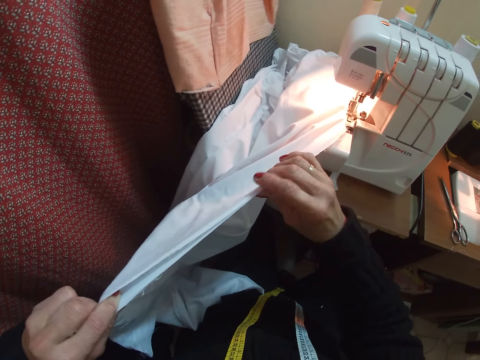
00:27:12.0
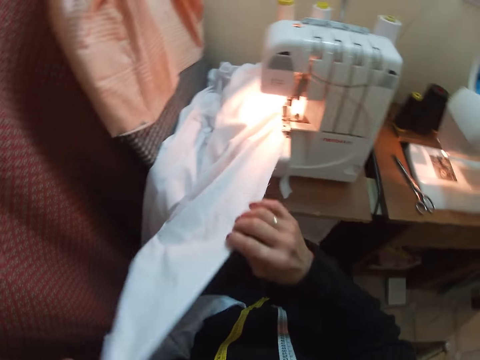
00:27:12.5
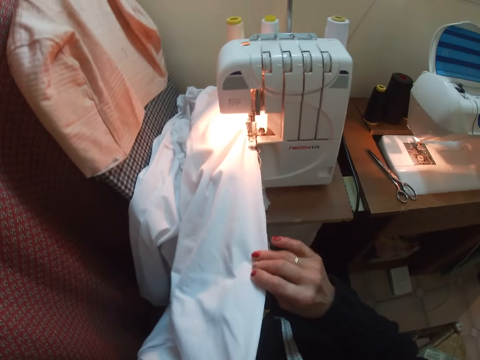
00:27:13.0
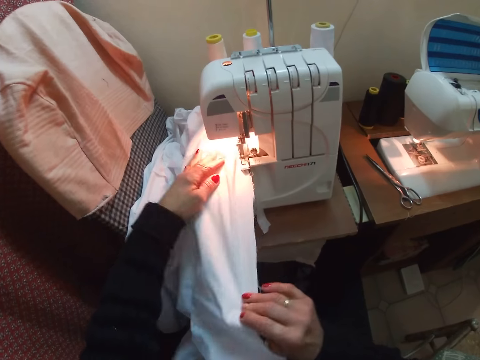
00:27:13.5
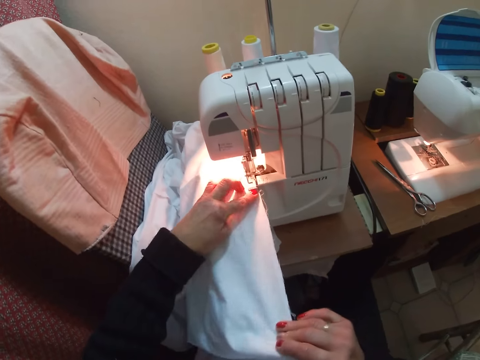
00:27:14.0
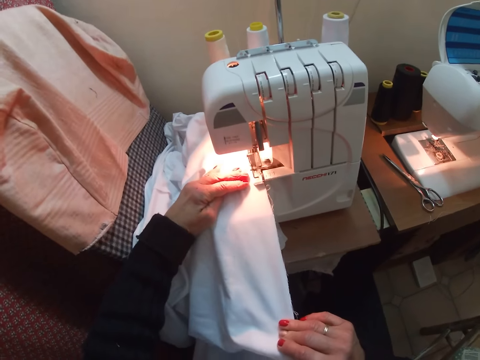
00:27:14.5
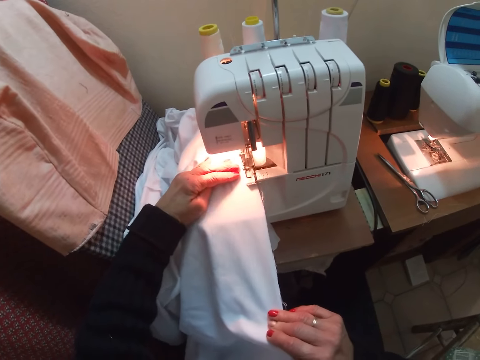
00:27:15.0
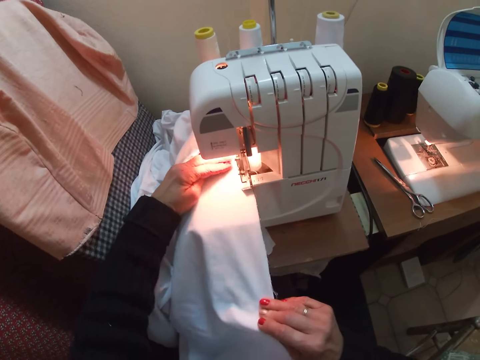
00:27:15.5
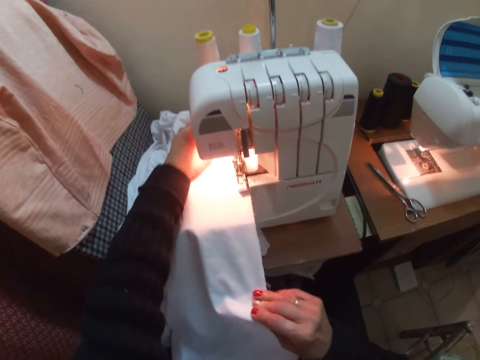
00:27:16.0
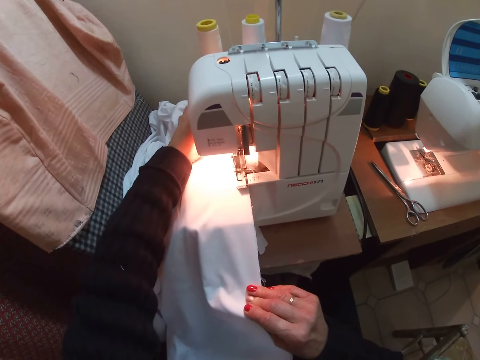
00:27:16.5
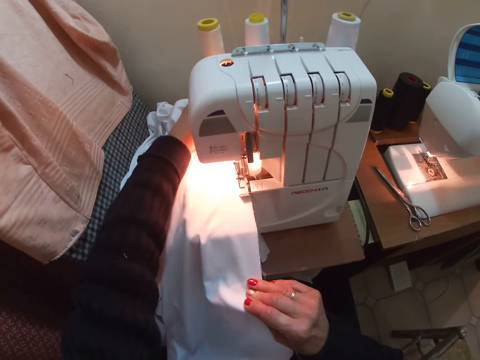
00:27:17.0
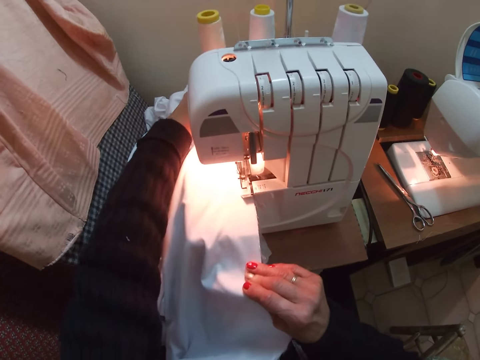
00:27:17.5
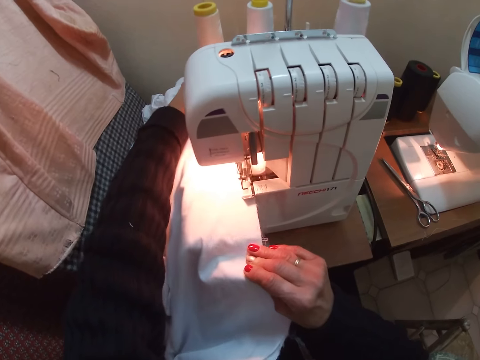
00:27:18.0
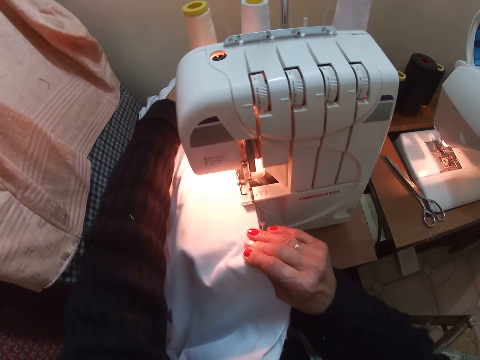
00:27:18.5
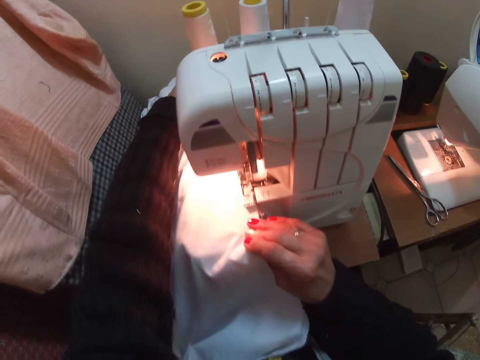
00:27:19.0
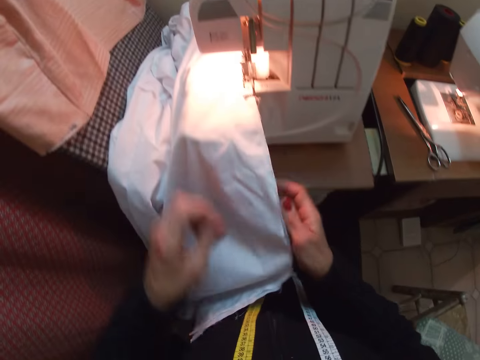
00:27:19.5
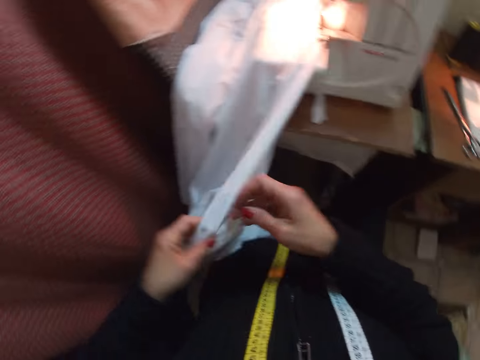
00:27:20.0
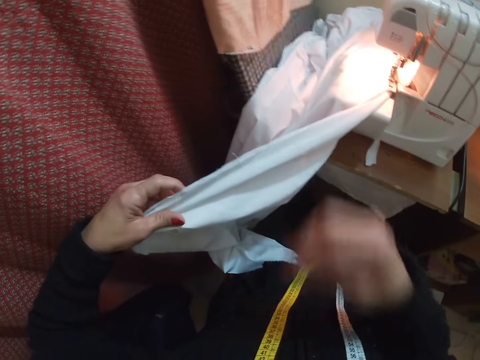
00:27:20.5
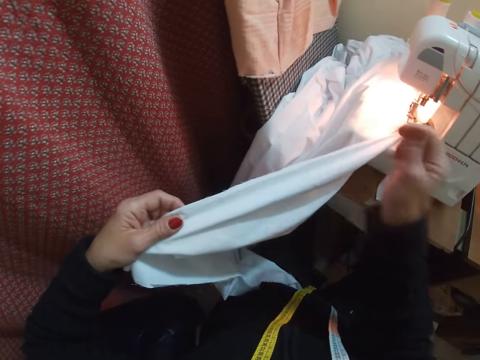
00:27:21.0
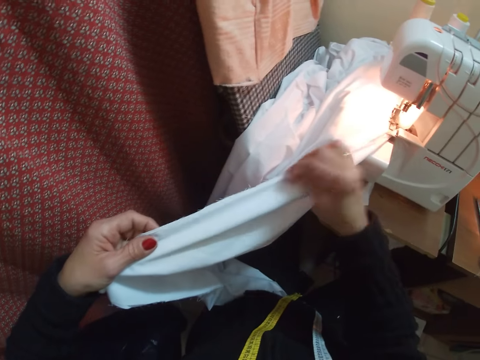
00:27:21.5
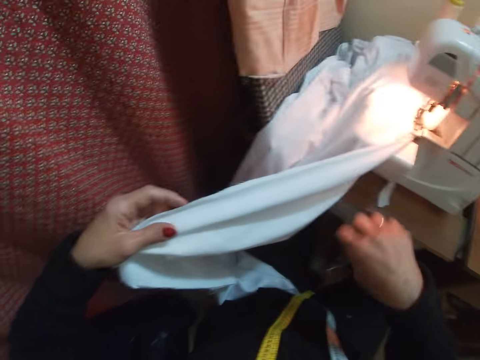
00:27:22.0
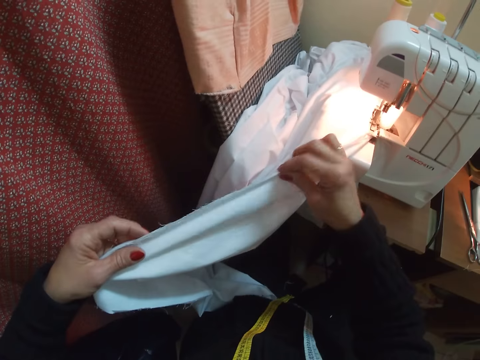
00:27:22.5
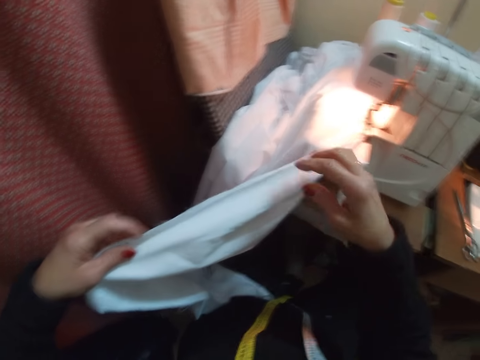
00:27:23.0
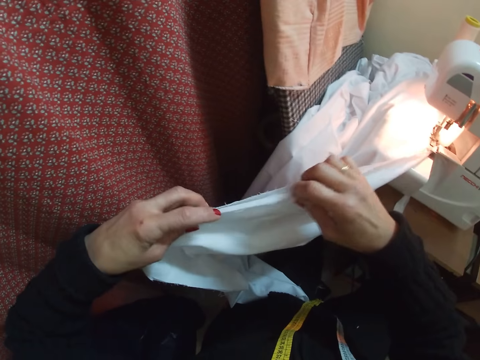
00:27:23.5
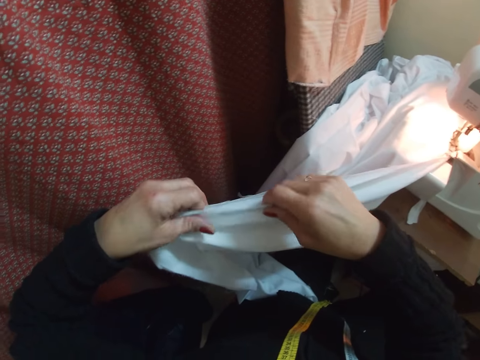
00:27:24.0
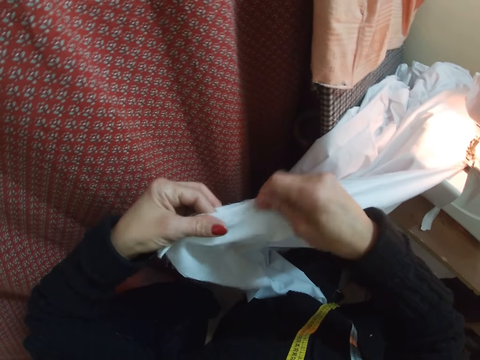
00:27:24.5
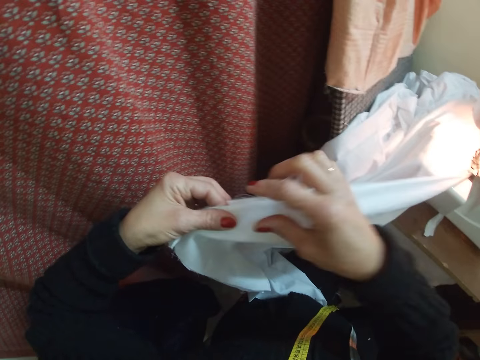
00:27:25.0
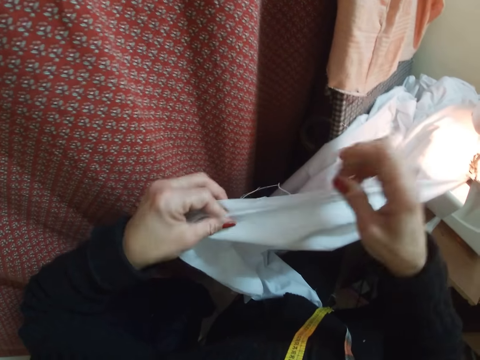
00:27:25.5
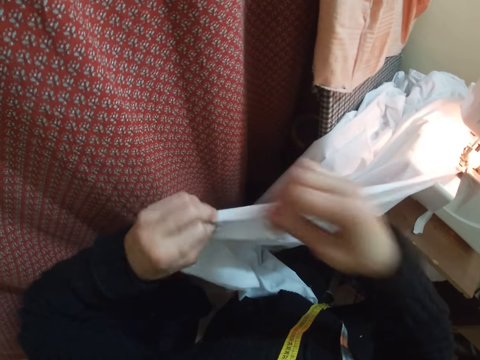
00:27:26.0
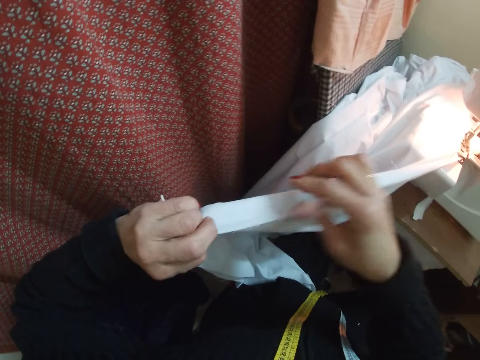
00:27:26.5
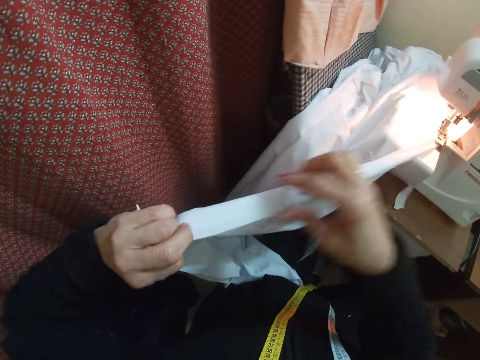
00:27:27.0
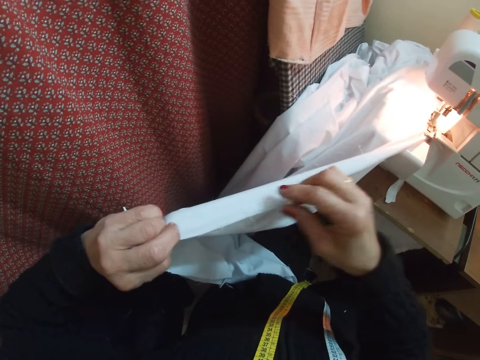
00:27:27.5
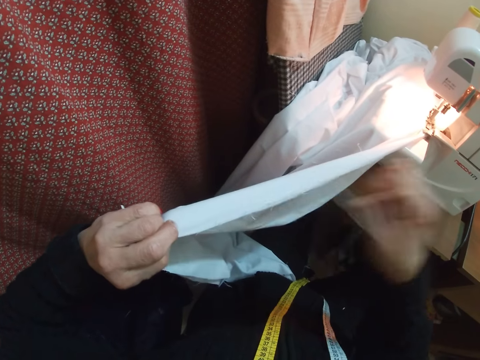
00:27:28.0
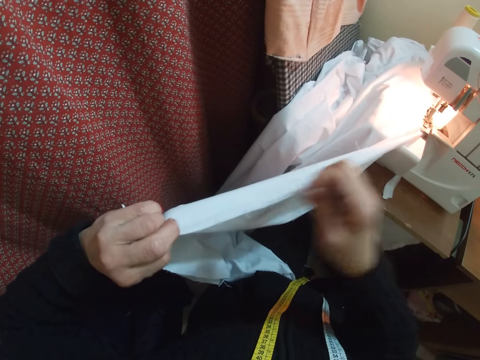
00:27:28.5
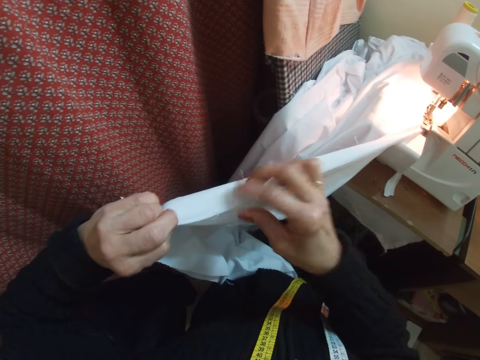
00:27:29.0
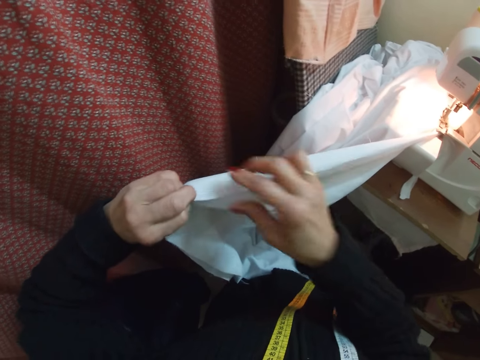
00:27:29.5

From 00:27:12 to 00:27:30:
The camera wearer holds the cloth with both hands. She joins the cloth together. She places her left hand on the cloth on the sewing machine. She sews the cloth with the sewing machine. She sews the cloth with the machine. She stops sewing and holds the cloth. She removes the loose thread on the cloth. She aligns the cloth layers. She holds the cloth. She removes the loose thread on the cloth.

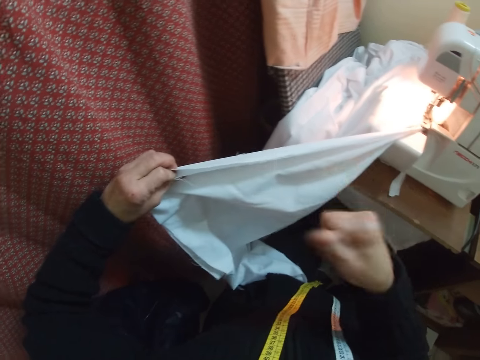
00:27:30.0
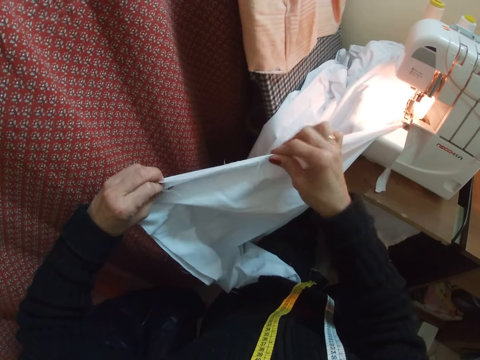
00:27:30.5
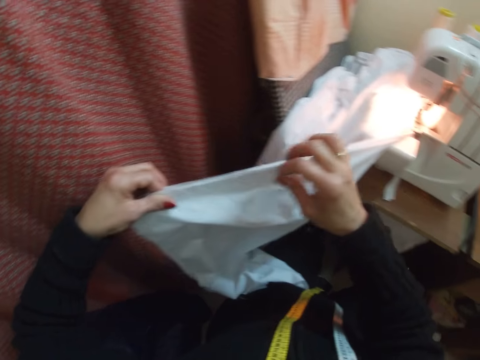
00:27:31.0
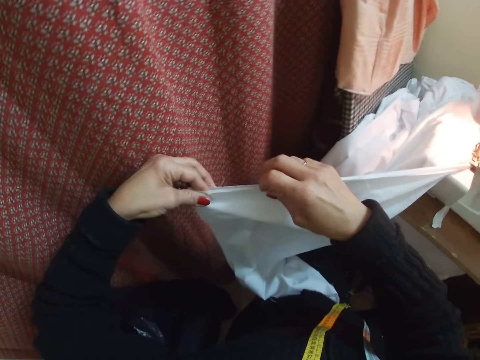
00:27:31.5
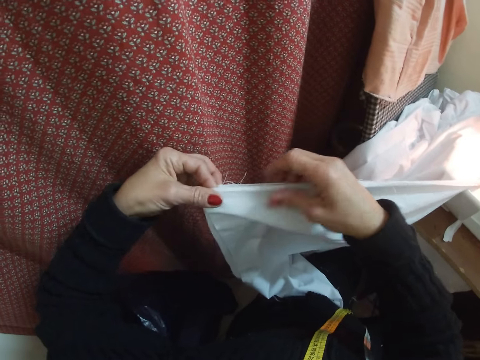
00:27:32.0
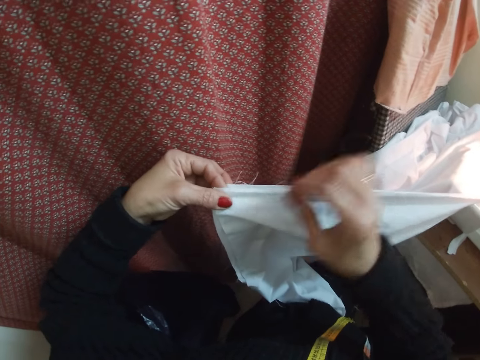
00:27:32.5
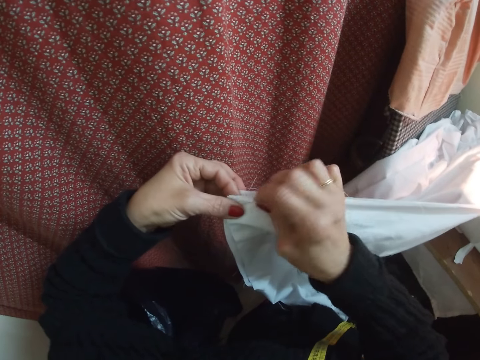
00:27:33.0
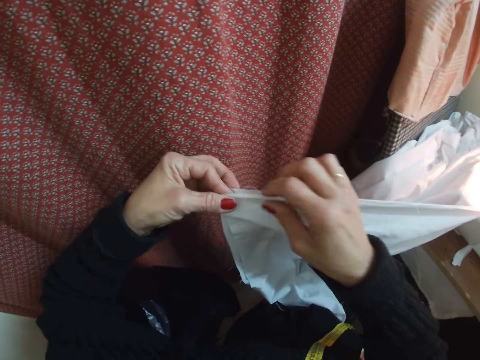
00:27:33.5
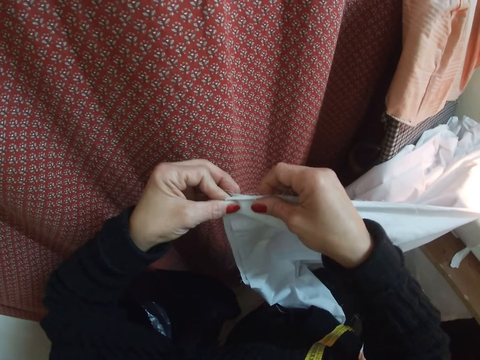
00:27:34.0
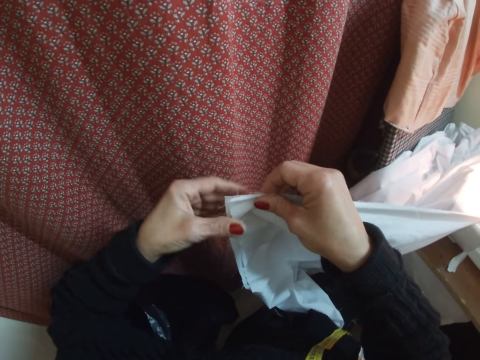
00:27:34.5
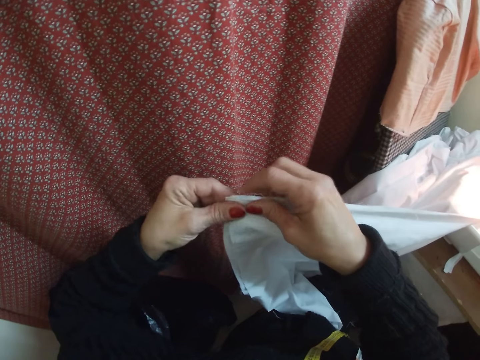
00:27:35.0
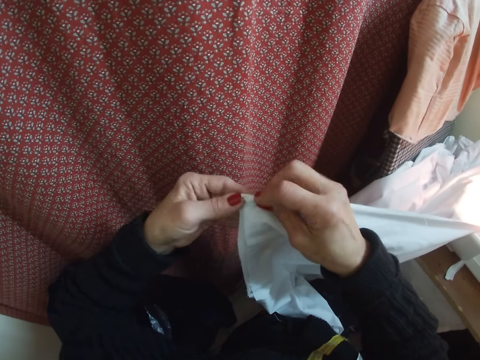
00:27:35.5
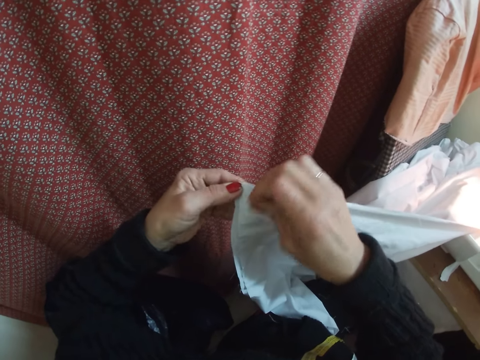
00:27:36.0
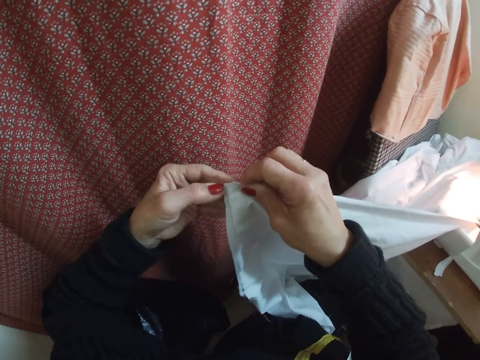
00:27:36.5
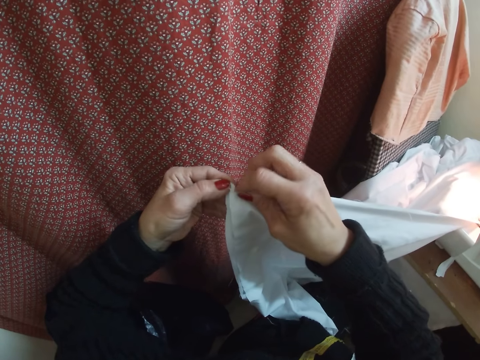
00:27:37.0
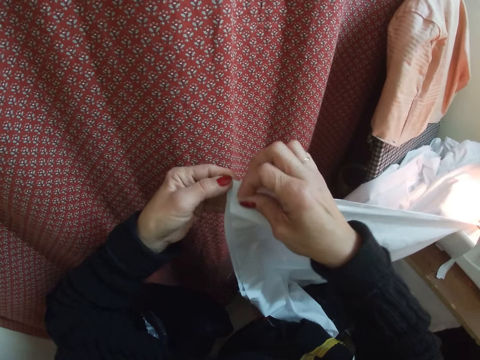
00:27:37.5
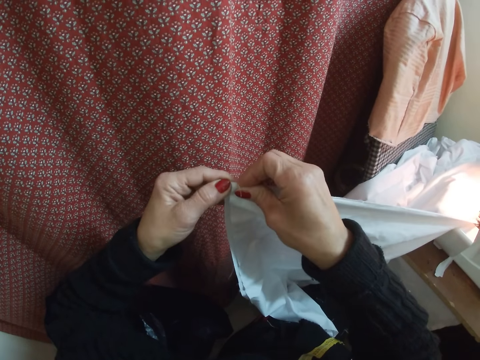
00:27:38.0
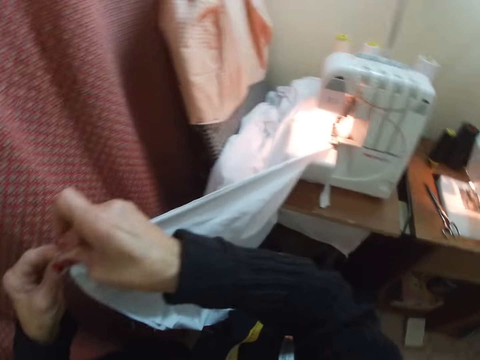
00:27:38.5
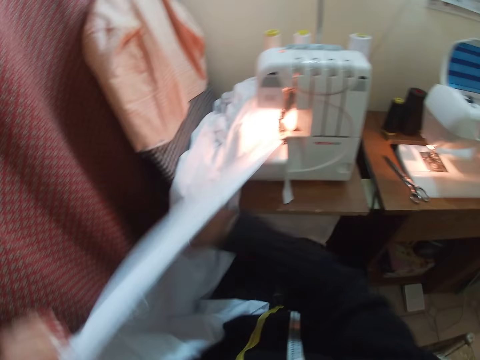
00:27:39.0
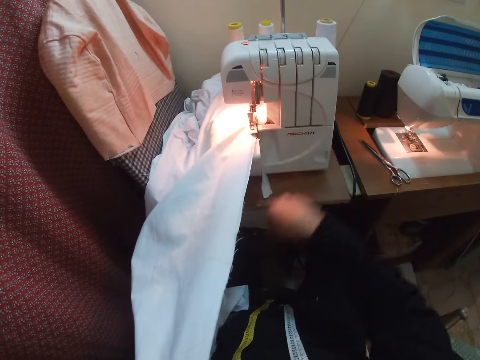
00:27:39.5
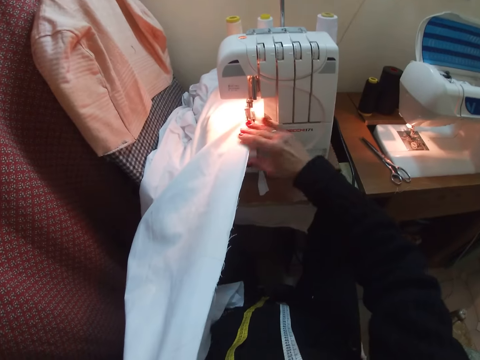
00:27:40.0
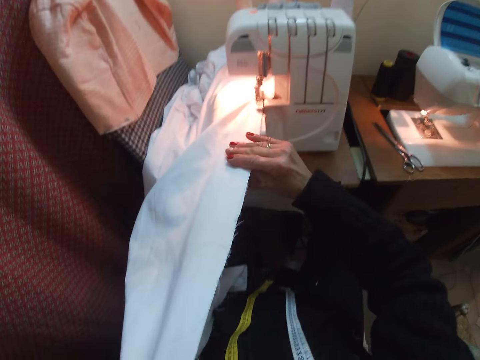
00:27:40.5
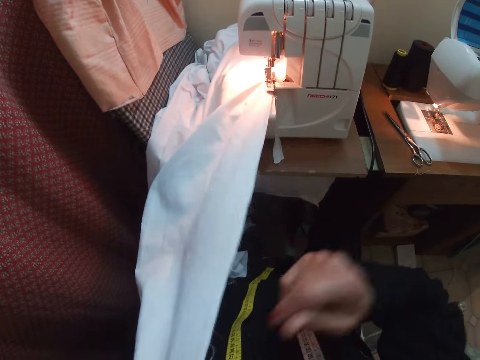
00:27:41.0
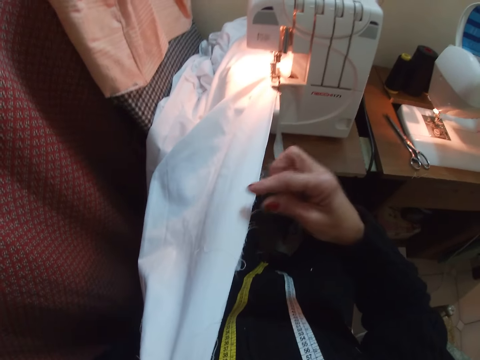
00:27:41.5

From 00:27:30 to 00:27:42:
The camera wearer holds the cloth. They align the cloth layers. They remove the loose thread on the cloth. They align the cloth layers. They hold the cloth. They prepare the cloth.
